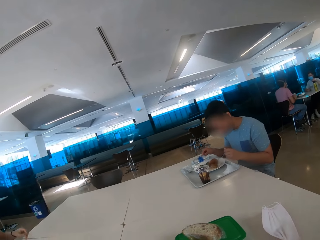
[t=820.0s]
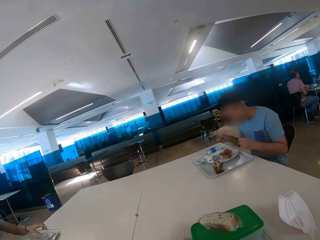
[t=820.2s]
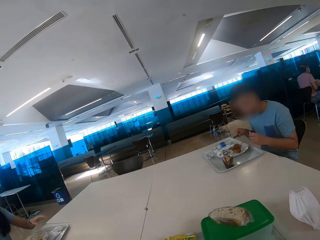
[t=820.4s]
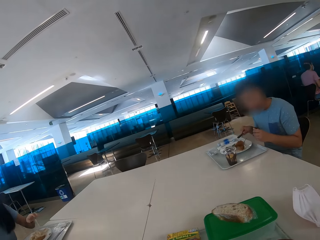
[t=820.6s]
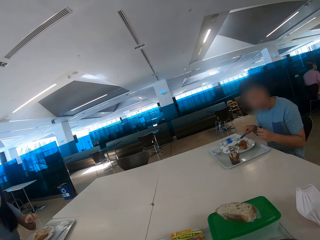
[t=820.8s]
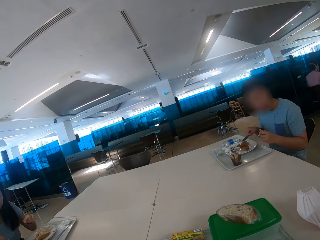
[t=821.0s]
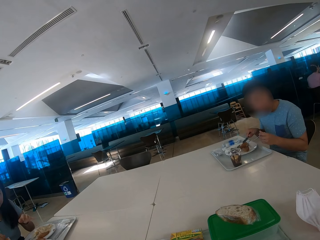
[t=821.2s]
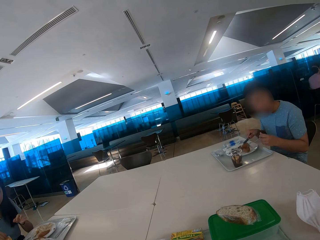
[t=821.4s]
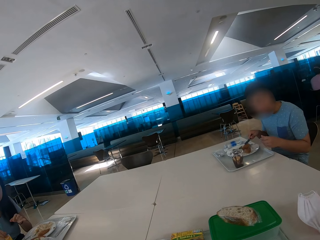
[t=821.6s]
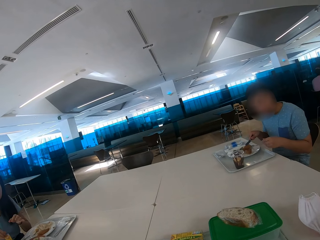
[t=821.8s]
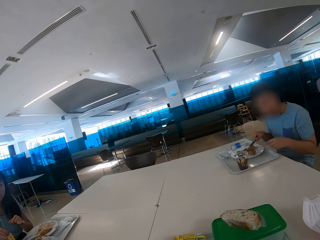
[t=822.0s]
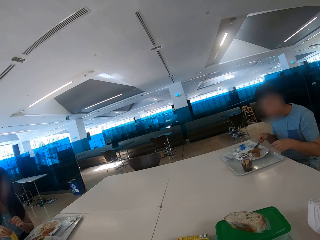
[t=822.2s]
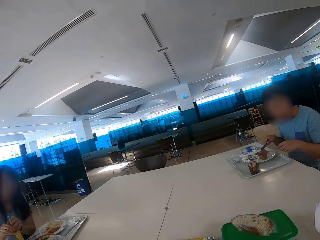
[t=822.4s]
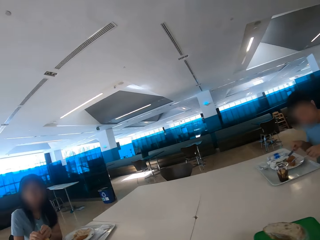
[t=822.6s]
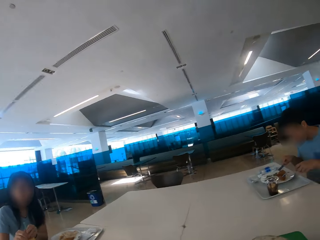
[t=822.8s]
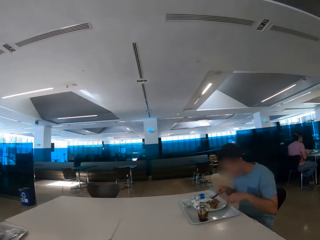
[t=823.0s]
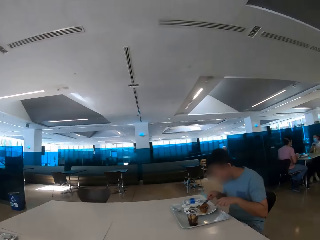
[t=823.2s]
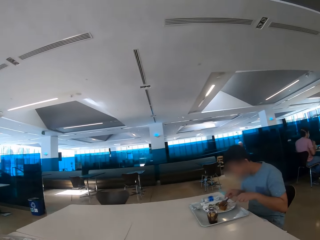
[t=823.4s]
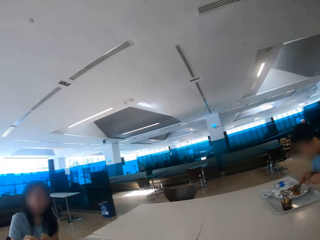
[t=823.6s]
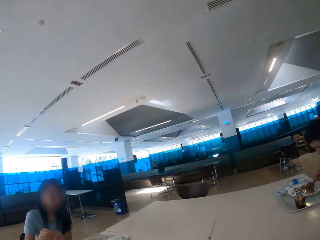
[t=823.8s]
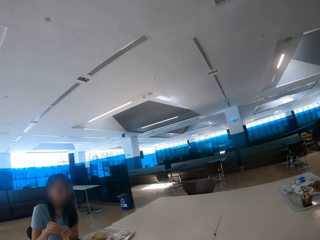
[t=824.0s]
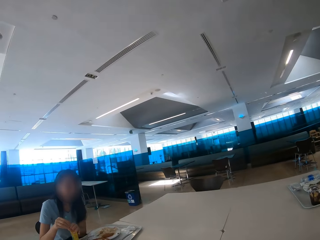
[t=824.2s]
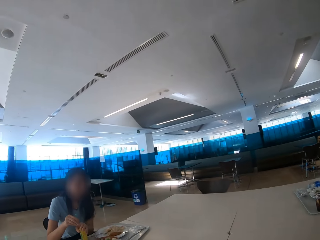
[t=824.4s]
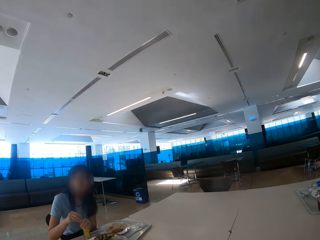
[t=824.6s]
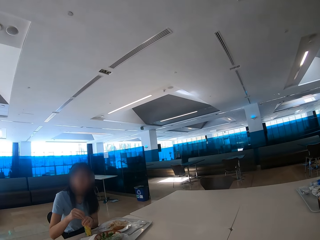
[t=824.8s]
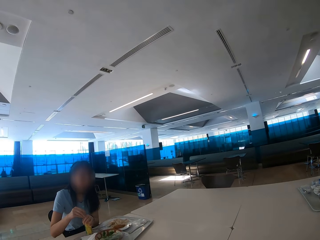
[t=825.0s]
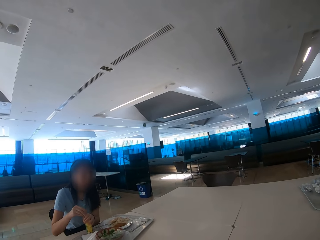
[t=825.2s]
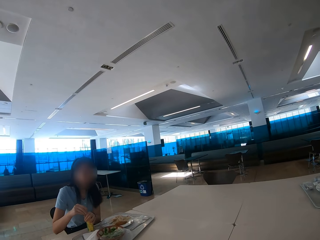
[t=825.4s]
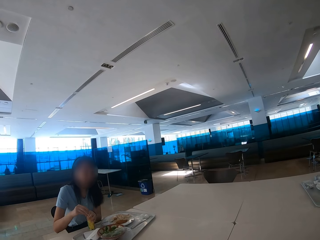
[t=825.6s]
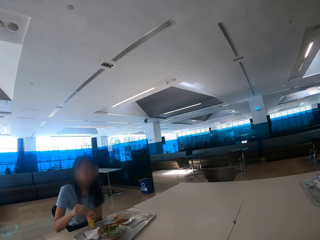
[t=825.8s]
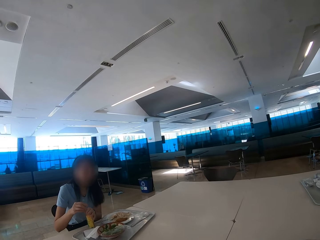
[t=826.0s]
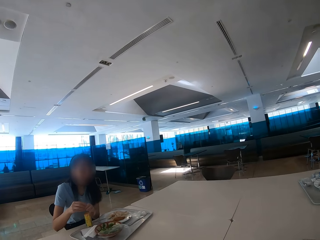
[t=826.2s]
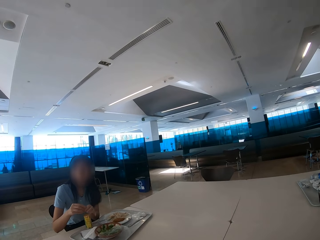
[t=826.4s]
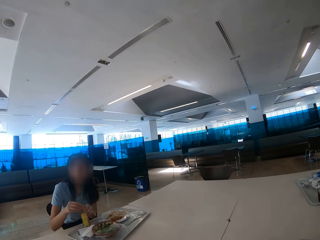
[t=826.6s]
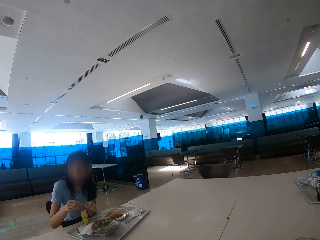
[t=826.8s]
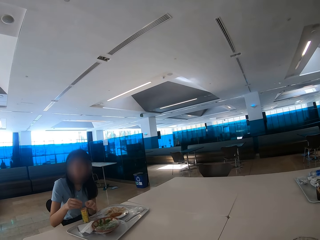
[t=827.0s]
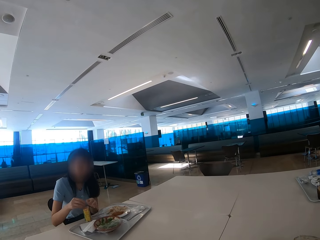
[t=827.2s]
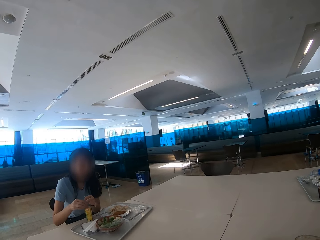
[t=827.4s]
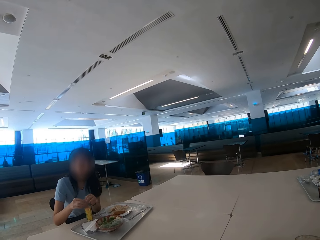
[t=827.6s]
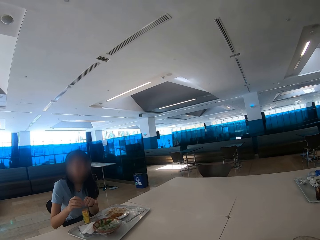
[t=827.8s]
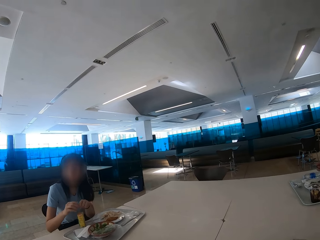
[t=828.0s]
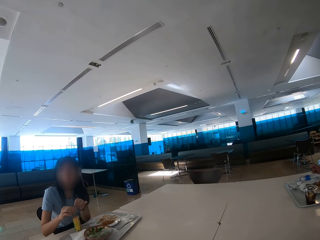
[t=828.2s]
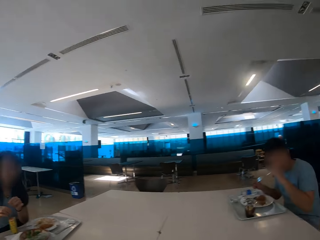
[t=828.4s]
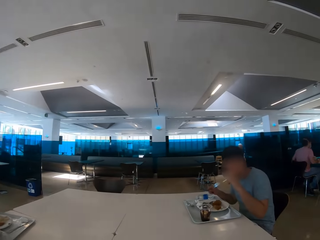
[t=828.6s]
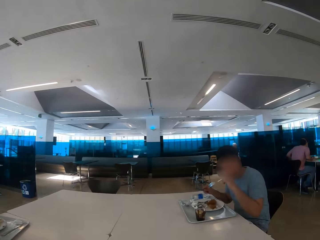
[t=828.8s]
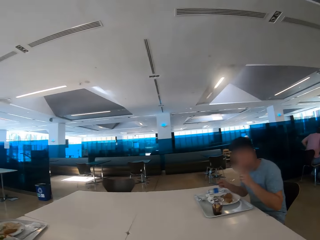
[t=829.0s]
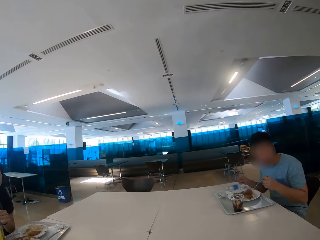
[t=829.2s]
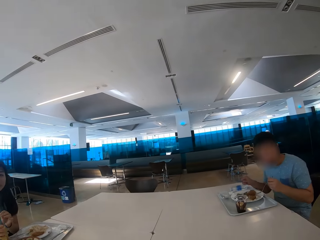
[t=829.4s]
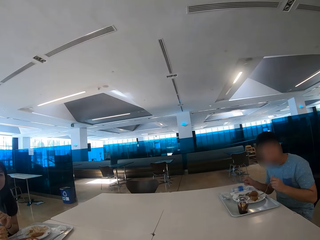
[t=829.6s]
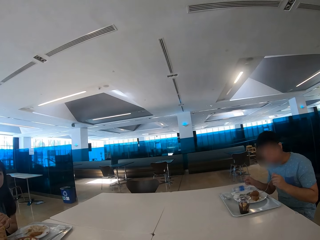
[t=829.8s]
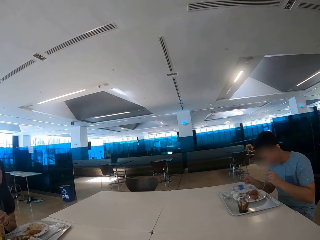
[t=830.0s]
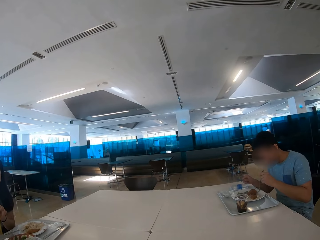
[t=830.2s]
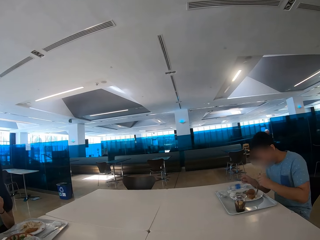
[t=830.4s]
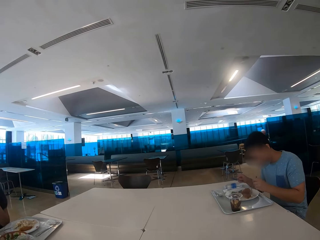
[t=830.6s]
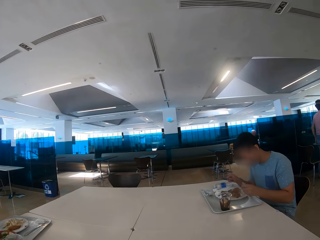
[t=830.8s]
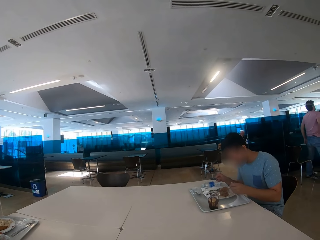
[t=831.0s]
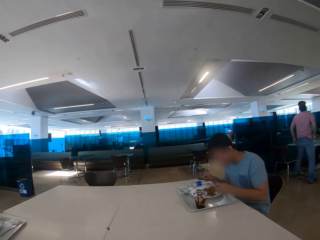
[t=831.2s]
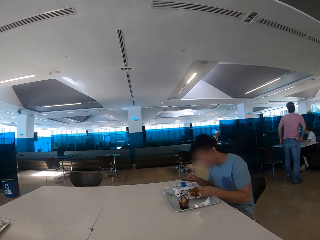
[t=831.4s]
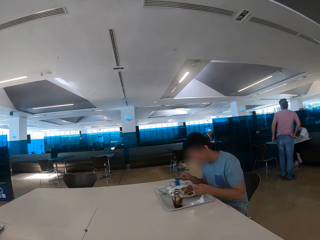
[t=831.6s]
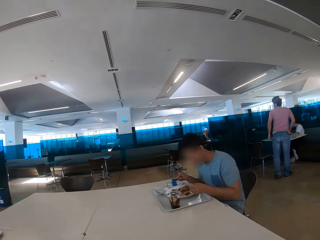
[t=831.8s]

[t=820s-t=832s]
A person cuts something with a knife and a fork. The camera wearer looks at a woman. They look around. They look at another woman. They eat some food.

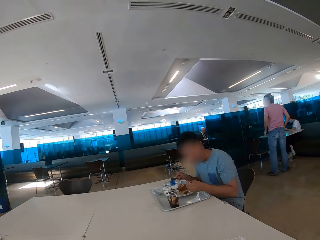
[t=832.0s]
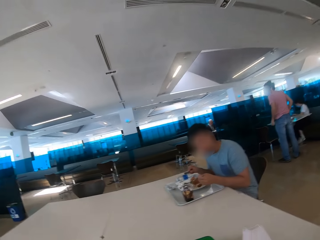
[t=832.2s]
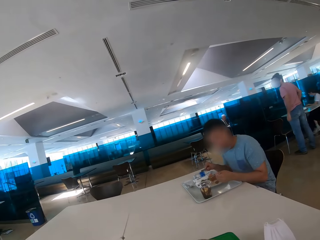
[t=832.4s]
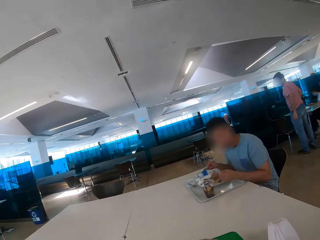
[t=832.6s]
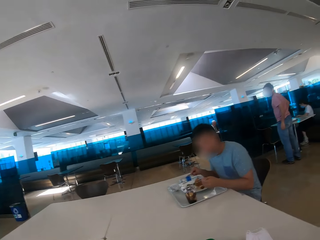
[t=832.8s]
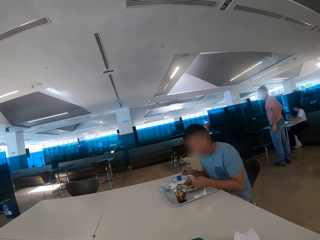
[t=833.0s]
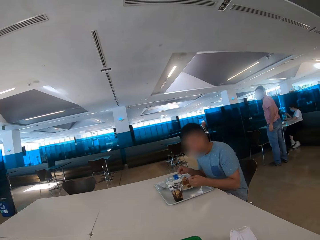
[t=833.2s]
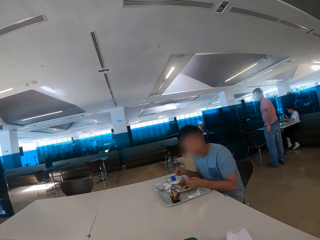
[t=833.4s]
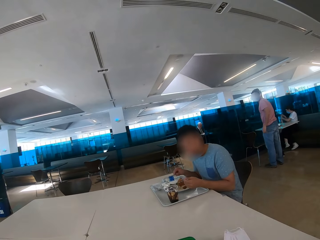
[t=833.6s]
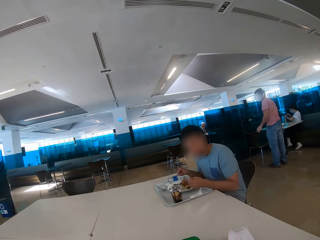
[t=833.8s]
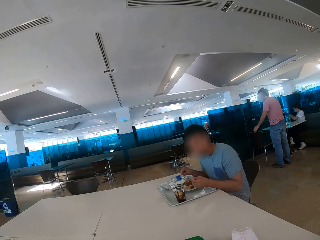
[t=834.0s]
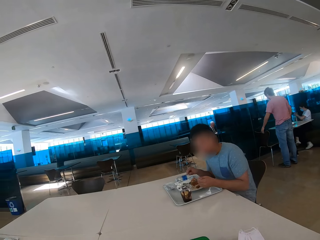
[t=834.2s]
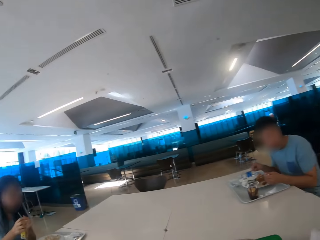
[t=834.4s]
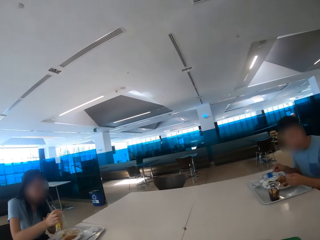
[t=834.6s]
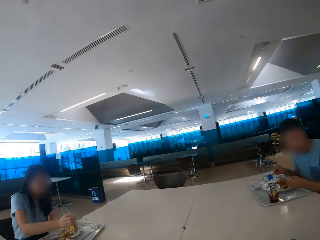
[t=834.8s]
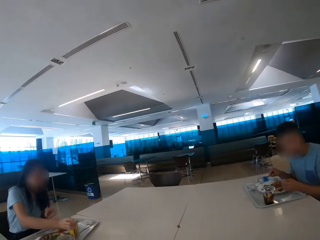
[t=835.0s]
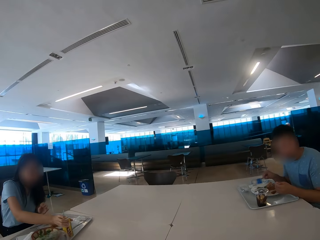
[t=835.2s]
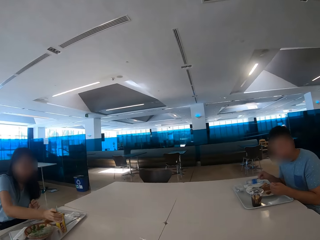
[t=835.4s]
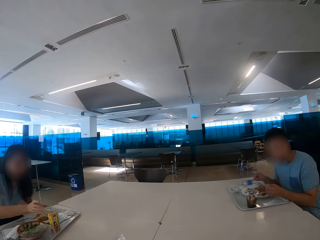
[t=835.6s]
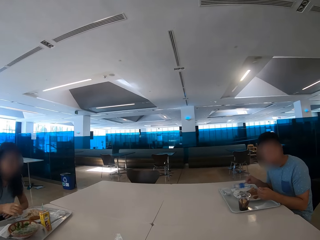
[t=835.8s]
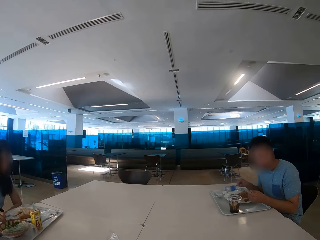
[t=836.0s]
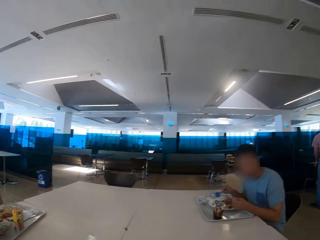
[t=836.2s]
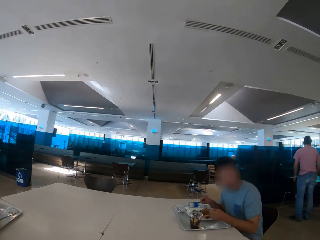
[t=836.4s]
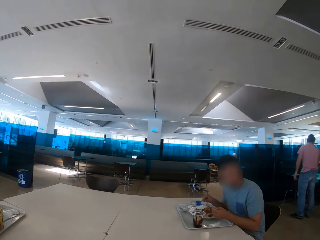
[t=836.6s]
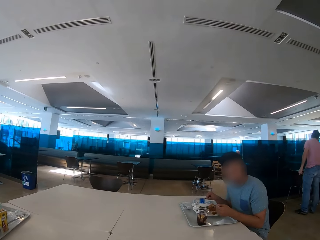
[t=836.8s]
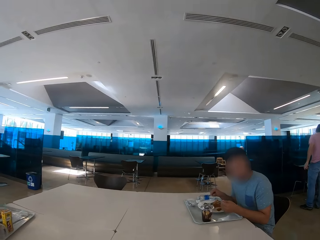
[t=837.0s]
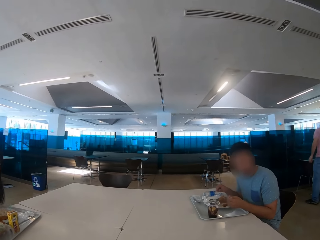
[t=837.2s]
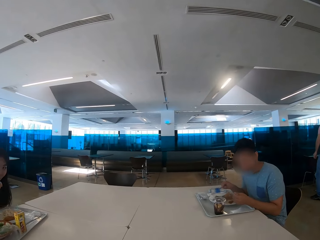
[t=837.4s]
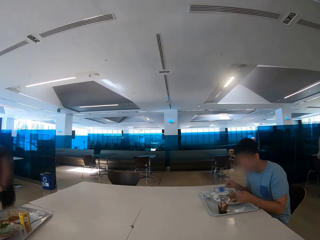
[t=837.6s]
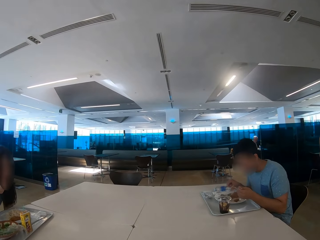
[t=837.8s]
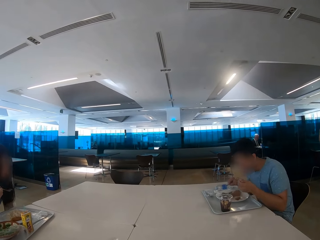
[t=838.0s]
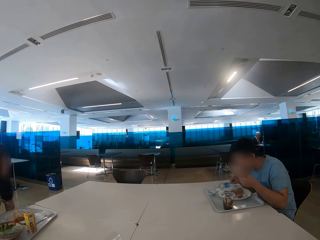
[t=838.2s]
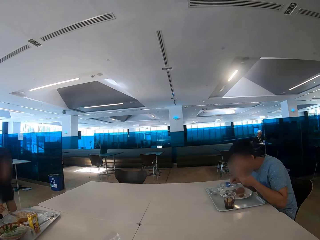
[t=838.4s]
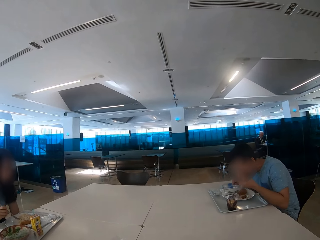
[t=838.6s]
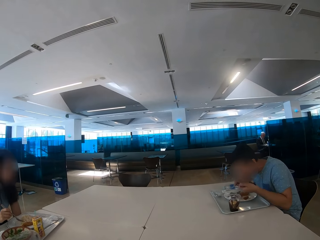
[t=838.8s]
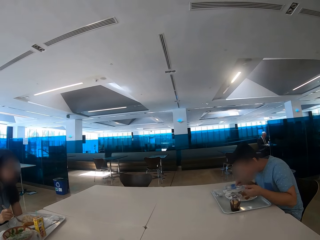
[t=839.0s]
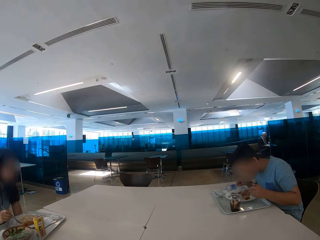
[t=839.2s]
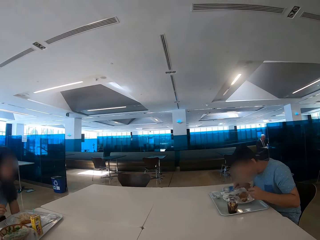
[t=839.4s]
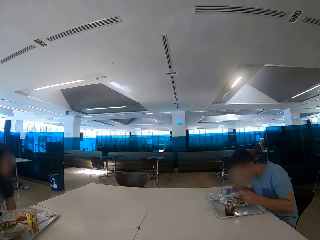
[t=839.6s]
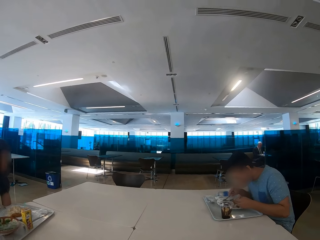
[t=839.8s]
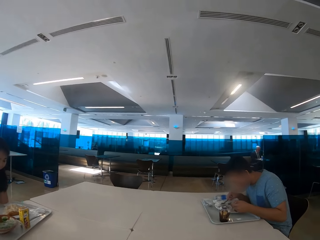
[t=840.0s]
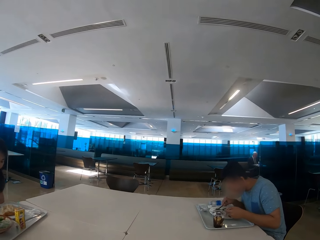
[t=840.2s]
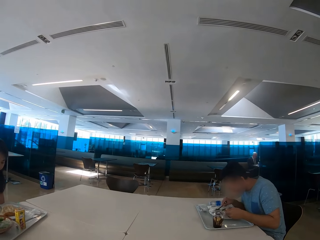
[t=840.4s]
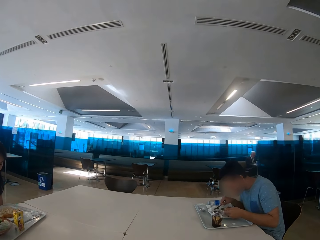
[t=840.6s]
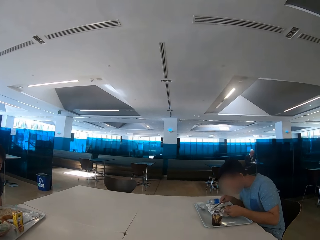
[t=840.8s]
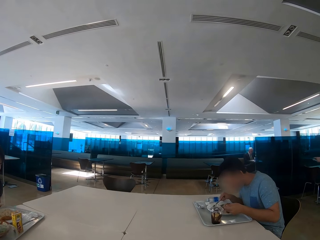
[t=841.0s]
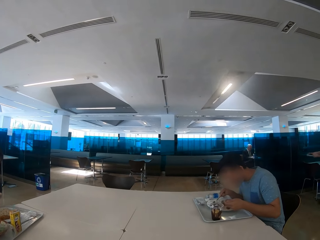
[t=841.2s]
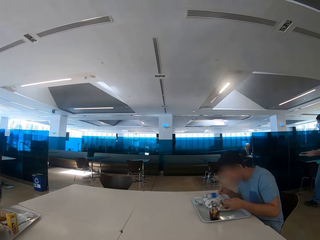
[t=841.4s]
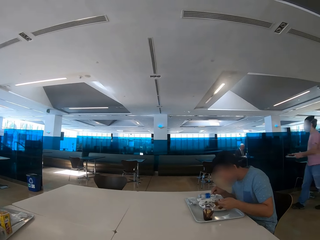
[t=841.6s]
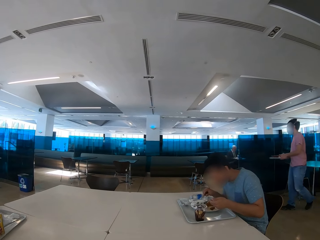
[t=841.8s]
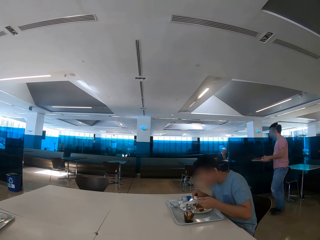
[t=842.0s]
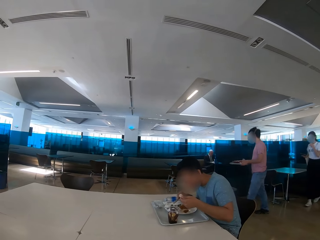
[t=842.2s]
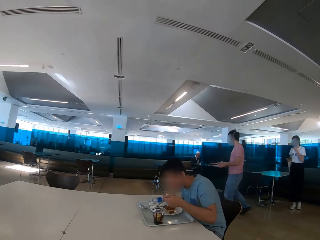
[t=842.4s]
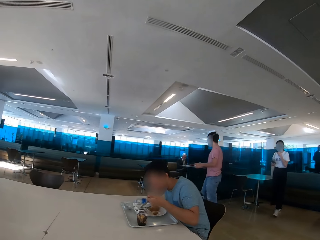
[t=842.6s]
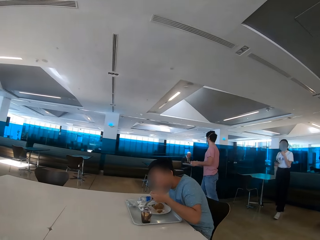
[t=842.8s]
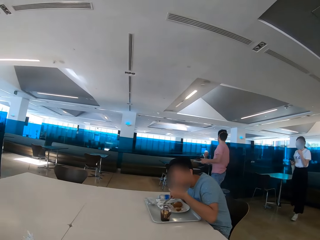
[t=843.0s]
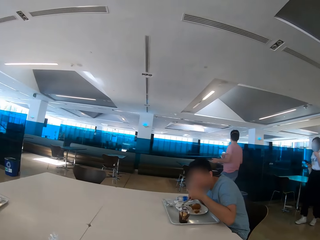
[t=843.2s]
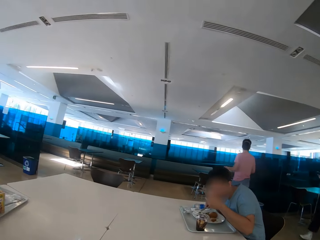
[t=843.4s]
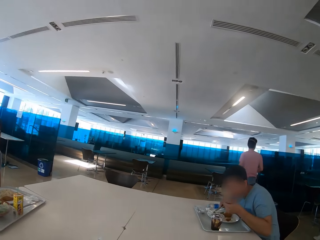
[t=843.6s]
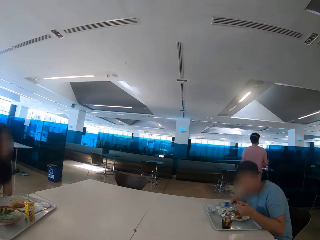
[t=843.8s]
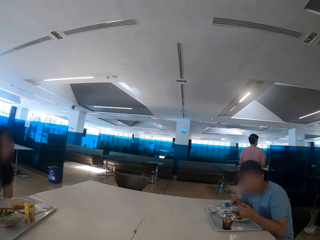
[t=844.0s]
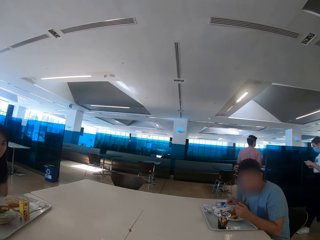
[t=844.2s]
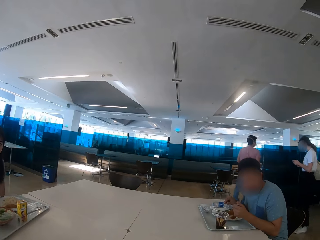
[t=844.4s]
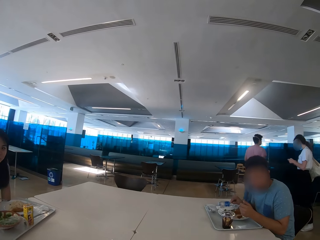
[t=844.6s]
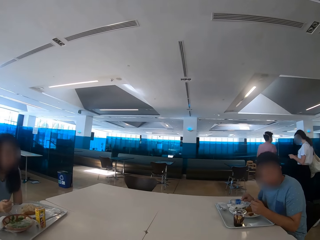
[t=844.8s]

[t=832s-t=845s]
A man eats some food. A woman drinks something. The woman picks up the spoon. The man eats some food with a spoon. The camera wearer looks at the man. A person walks across the restaurant. The camera wearer looks around the restaurant.
